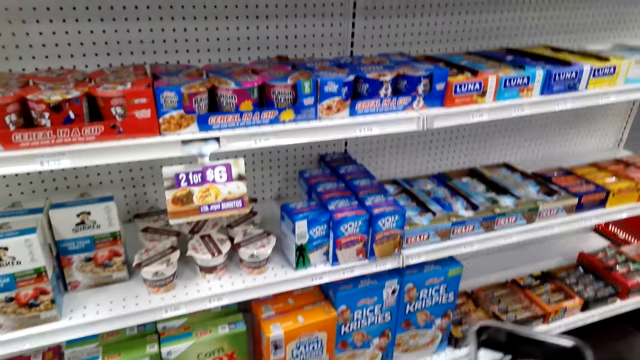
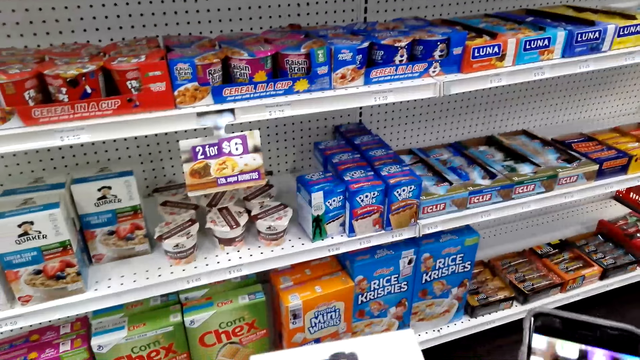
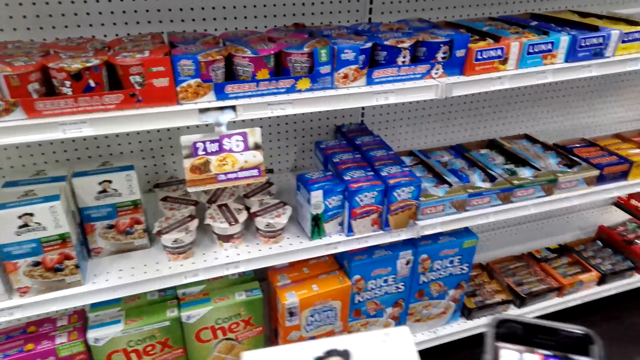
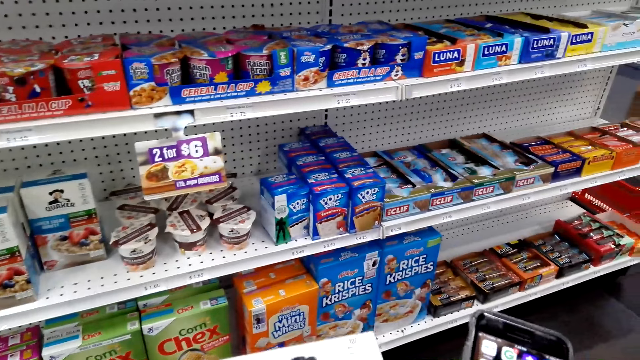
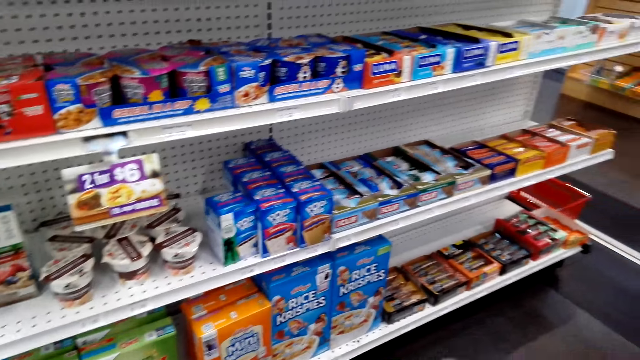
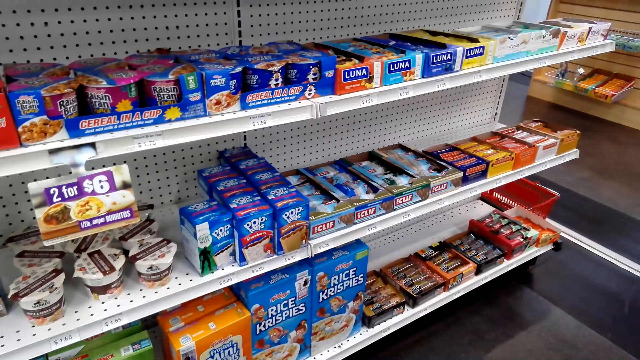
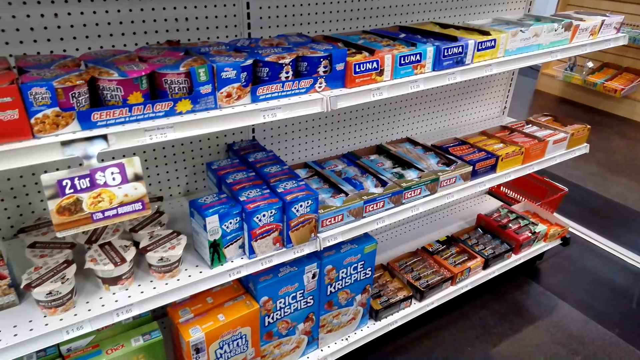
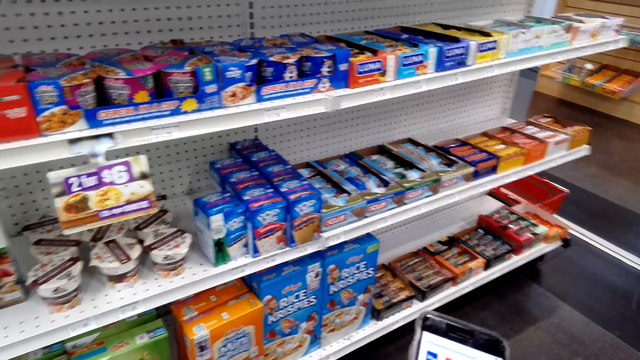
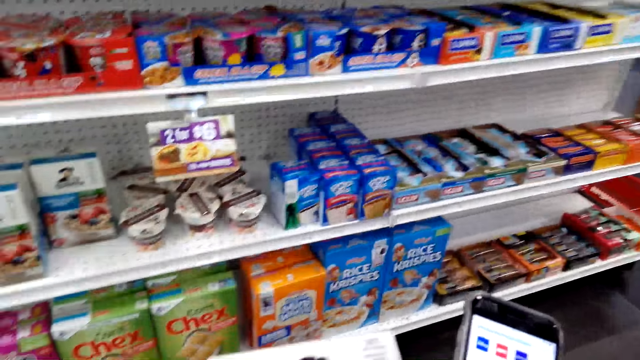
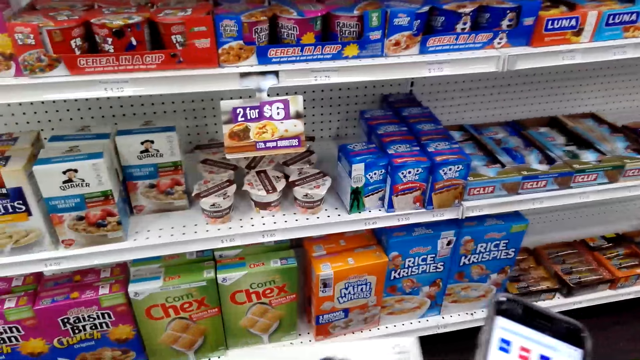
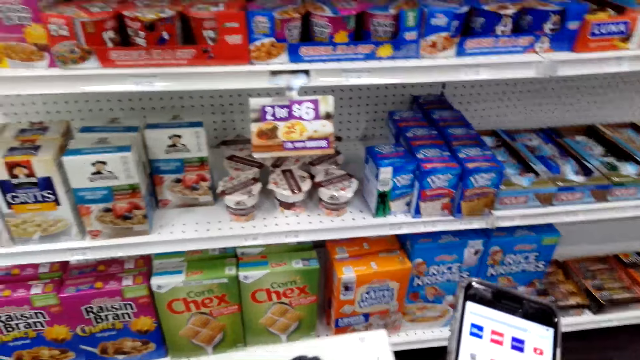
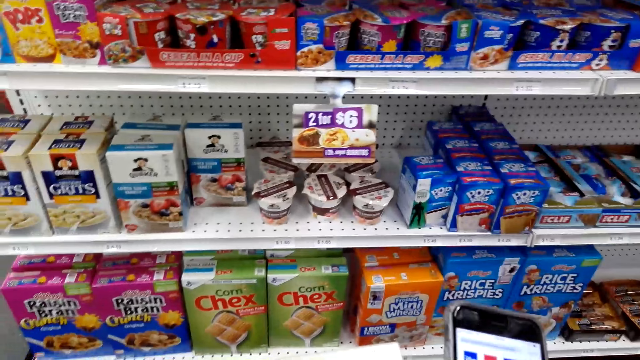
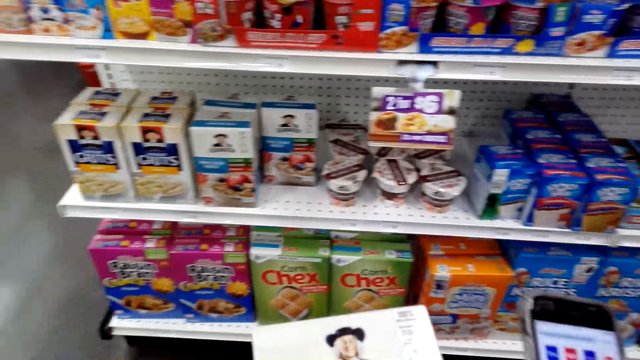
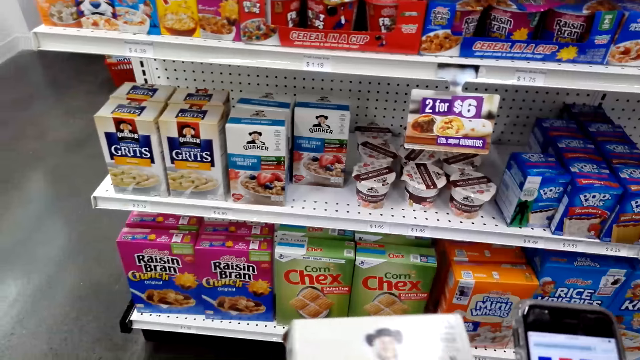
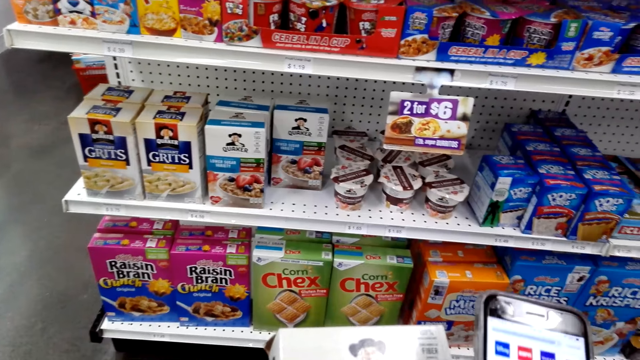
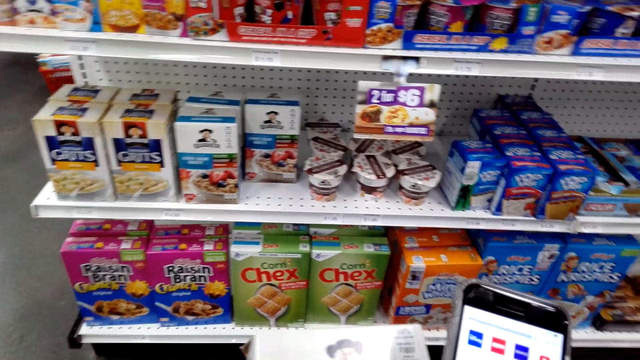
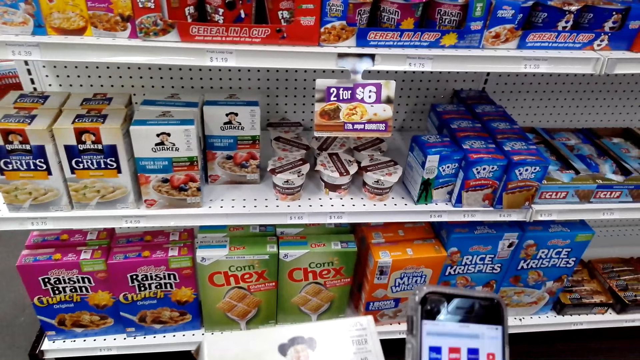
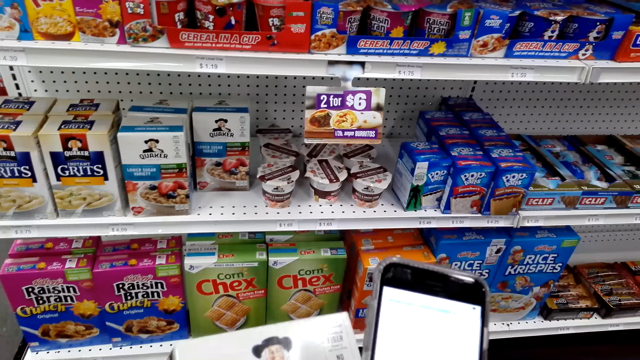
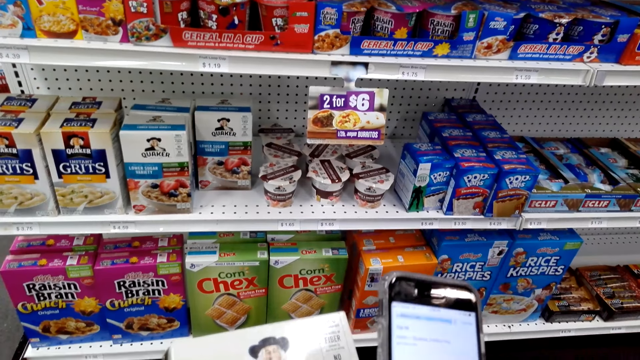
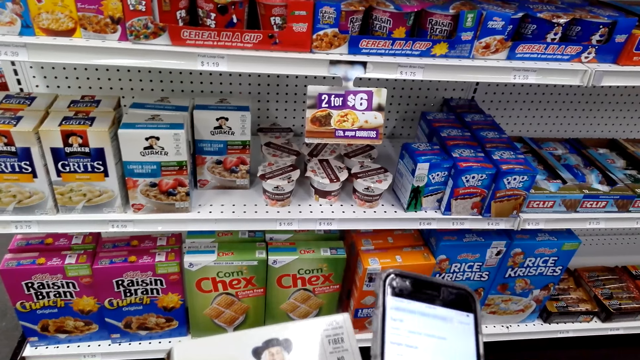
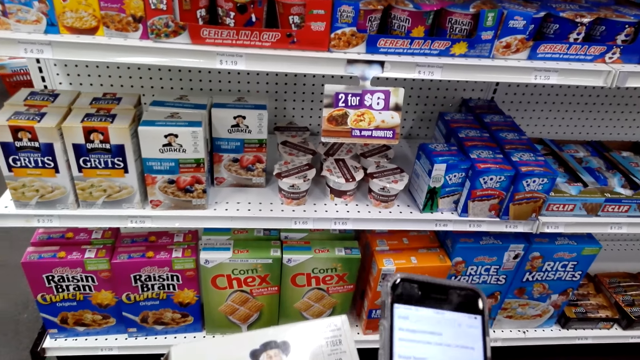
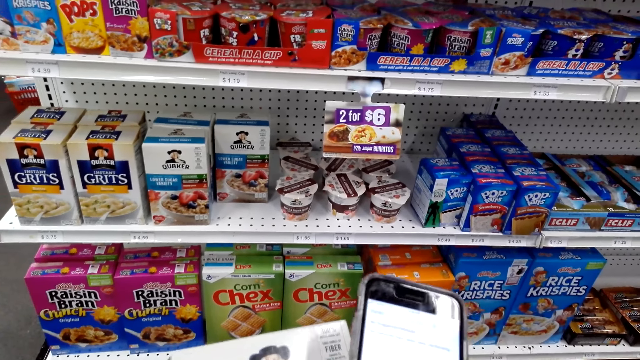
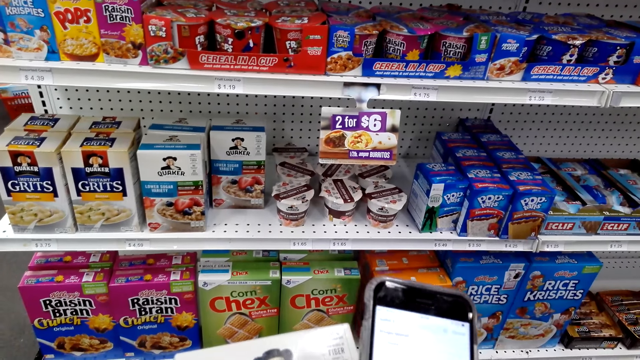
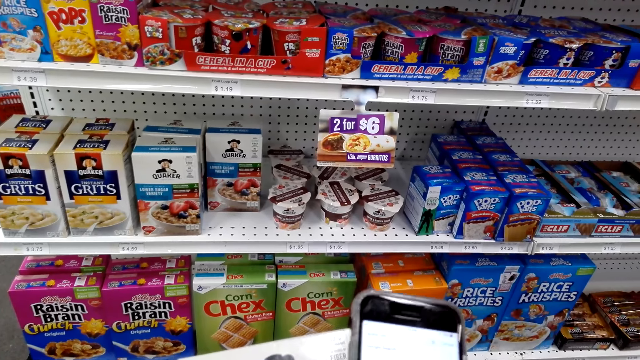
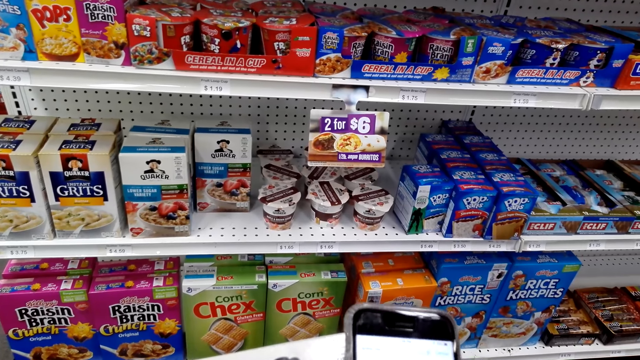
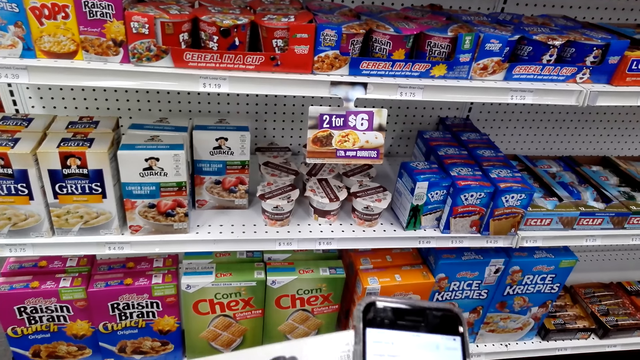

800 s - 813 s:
The camera wearer looks around. They look at the phone. They scroll on their cellphone. They operate the phone. They touch a box of grits. They scroll on their cellphone.

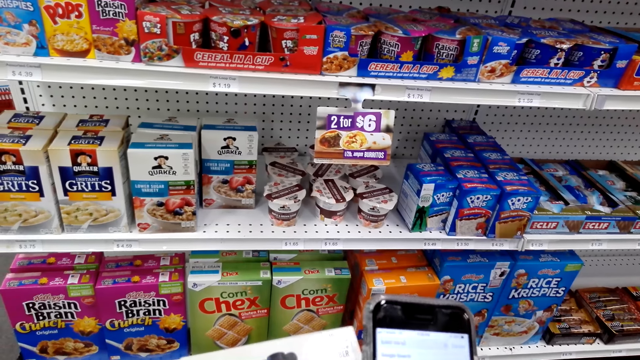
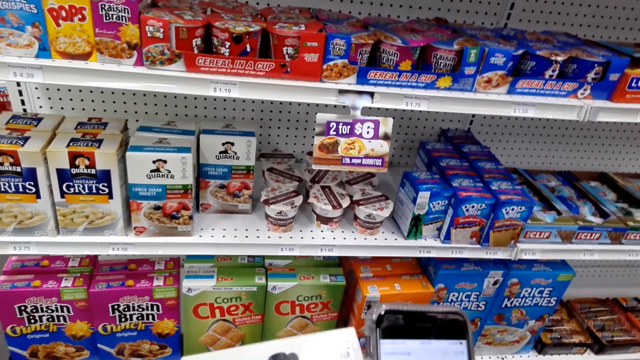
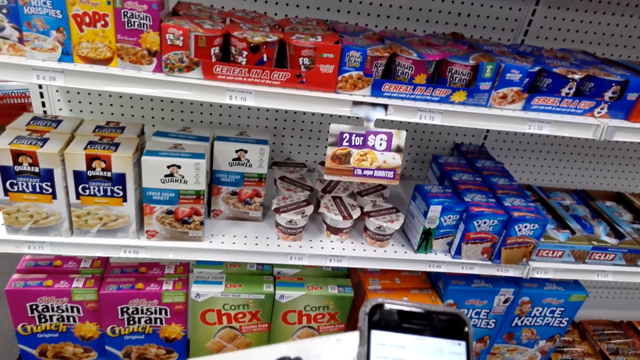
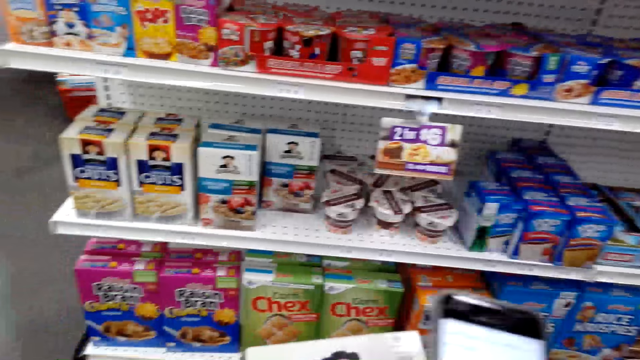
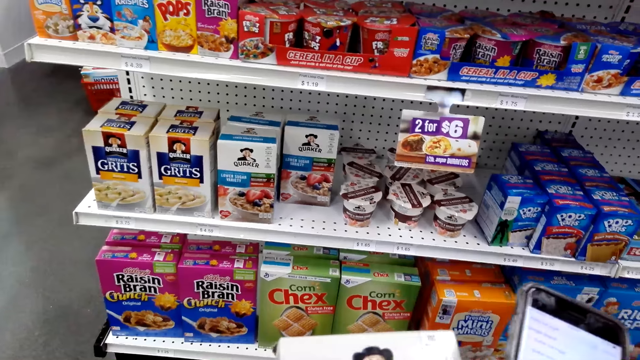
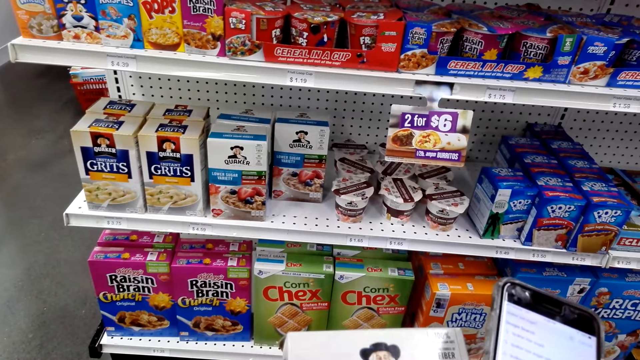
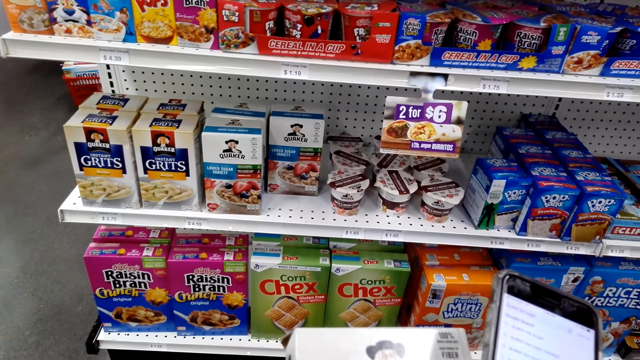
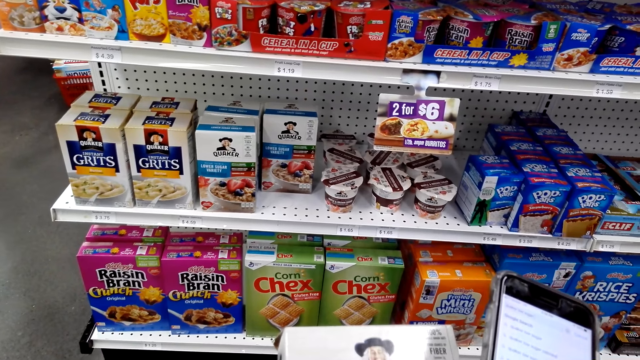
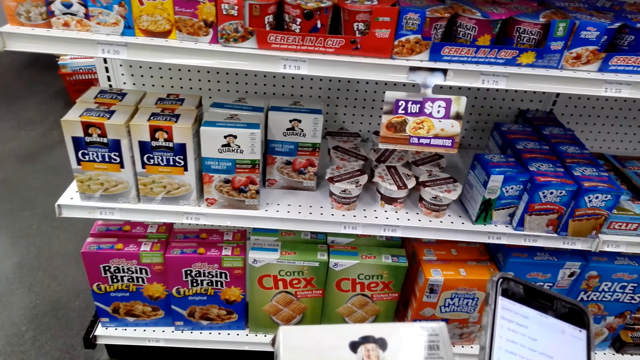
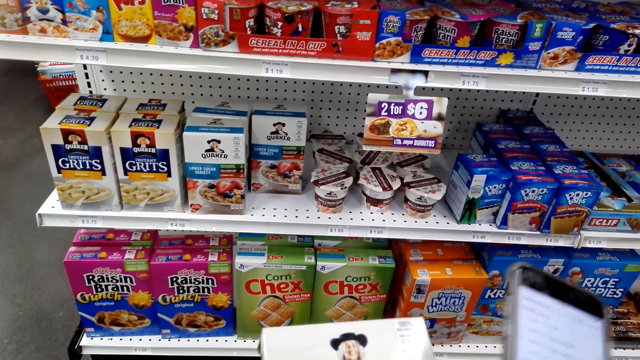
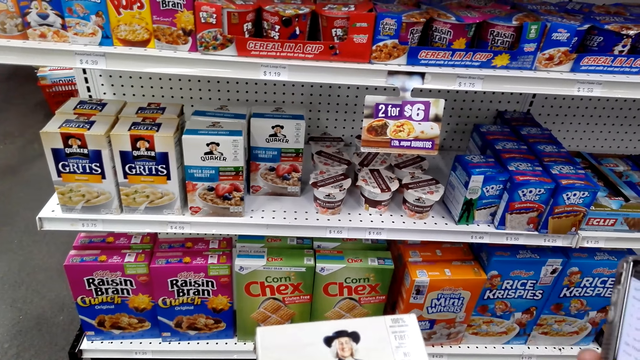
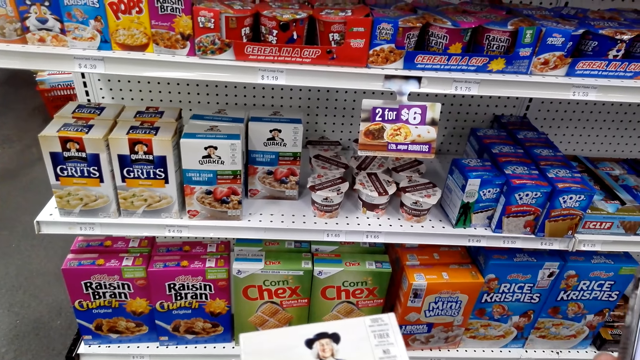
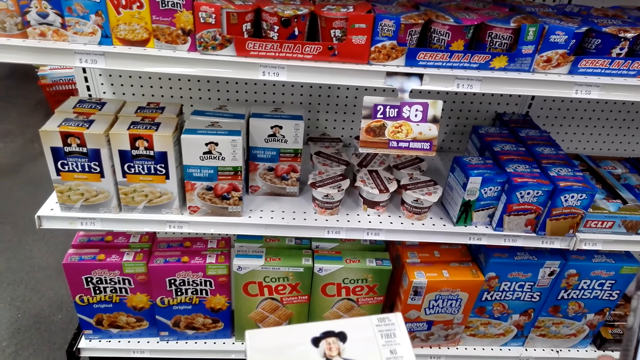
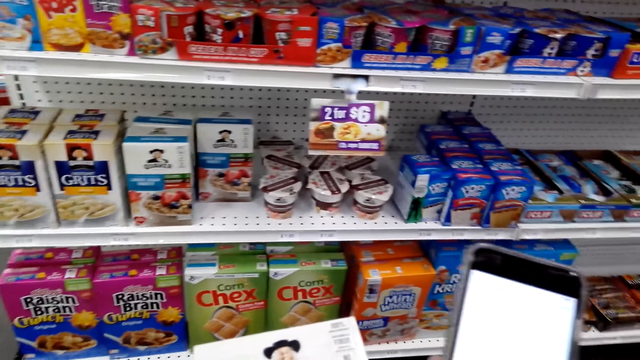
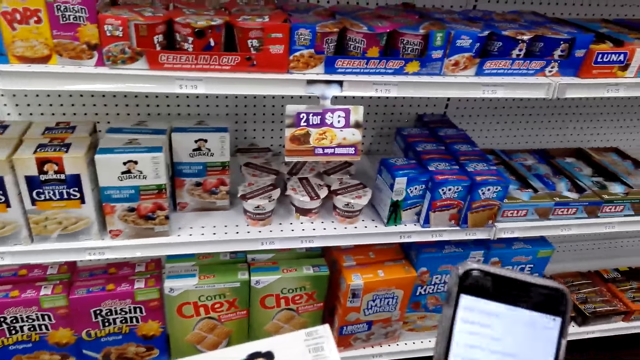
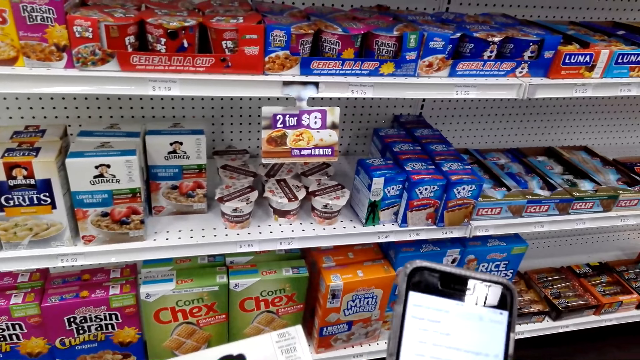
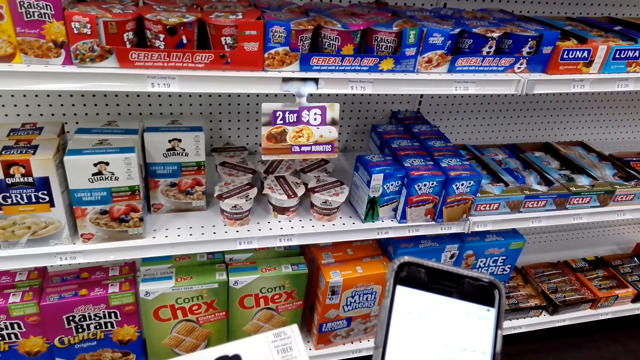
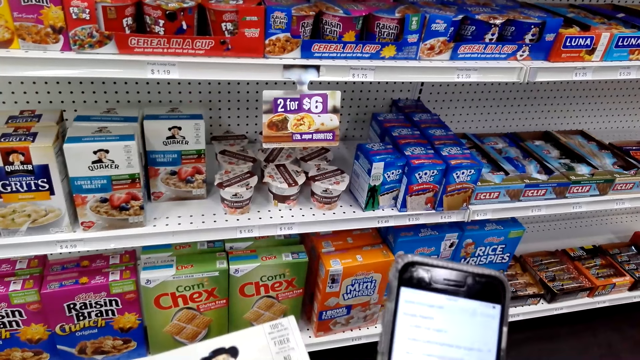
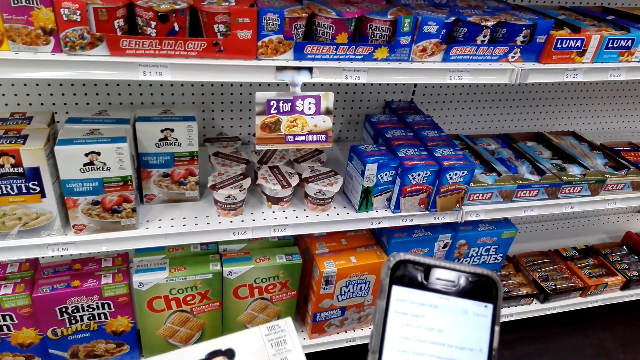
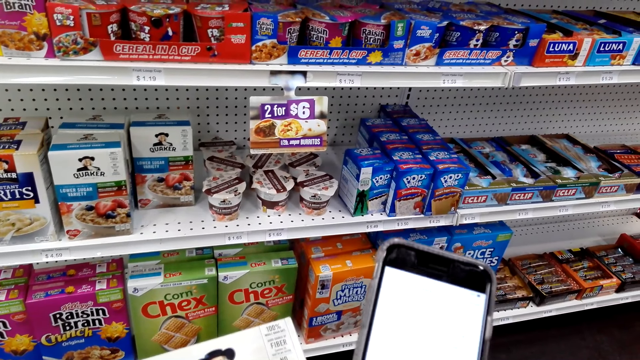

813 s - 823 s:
The camera wearer moves the phone.
